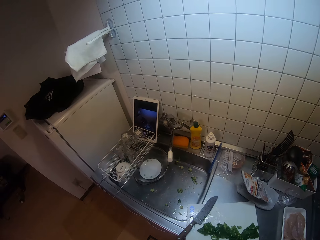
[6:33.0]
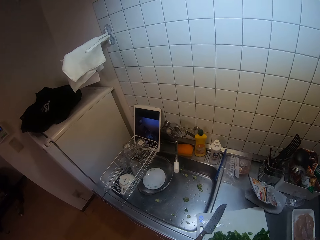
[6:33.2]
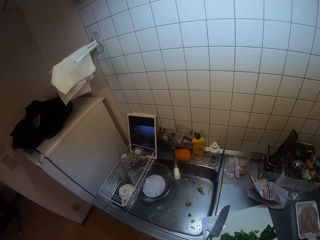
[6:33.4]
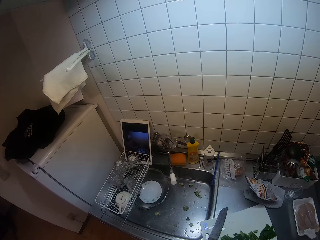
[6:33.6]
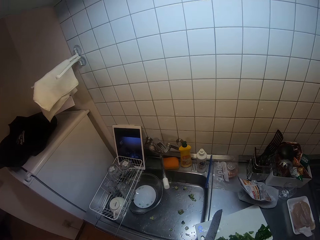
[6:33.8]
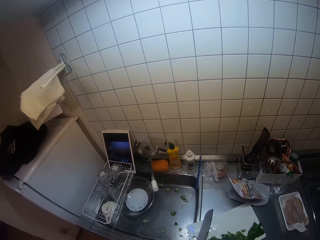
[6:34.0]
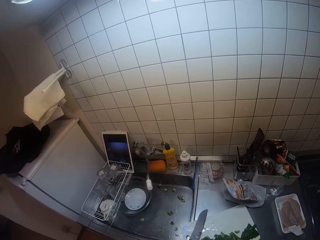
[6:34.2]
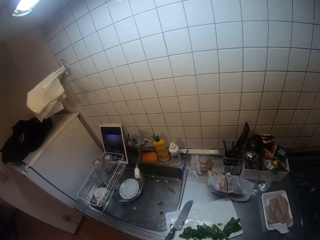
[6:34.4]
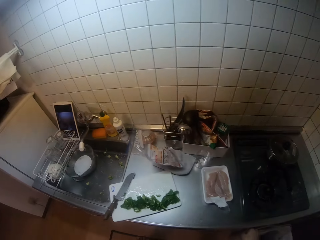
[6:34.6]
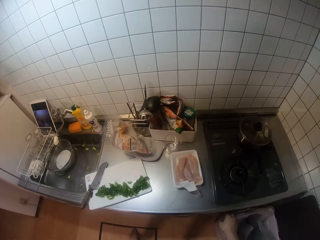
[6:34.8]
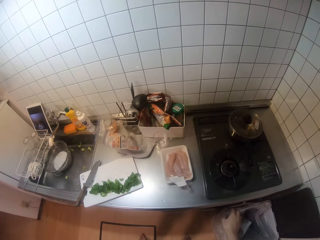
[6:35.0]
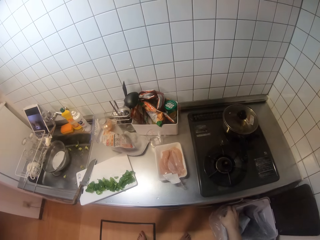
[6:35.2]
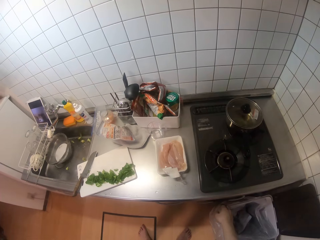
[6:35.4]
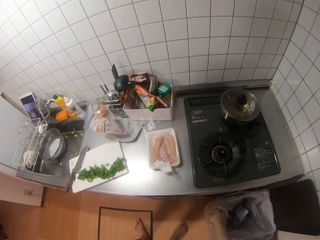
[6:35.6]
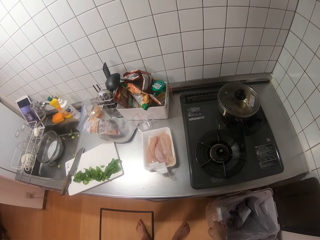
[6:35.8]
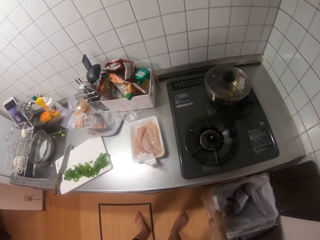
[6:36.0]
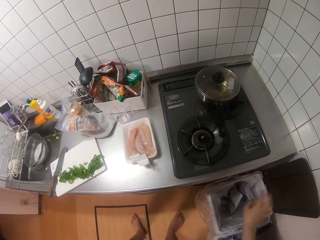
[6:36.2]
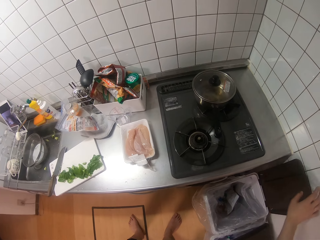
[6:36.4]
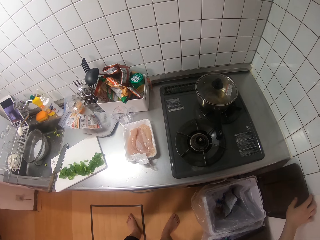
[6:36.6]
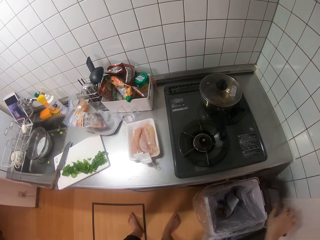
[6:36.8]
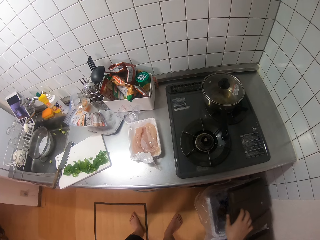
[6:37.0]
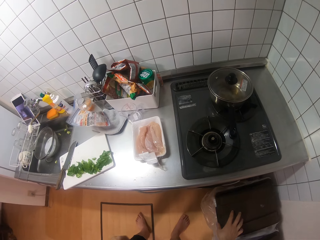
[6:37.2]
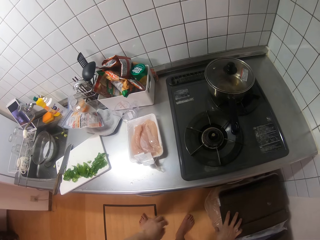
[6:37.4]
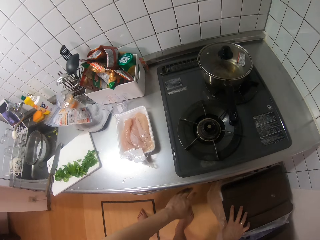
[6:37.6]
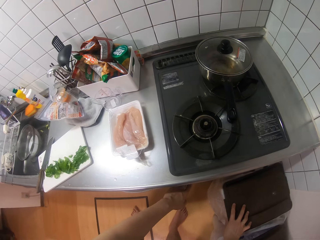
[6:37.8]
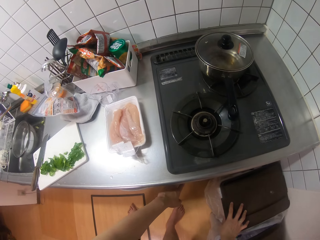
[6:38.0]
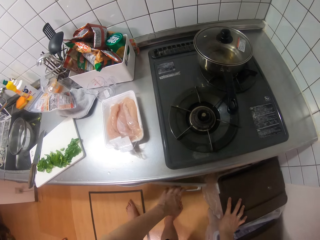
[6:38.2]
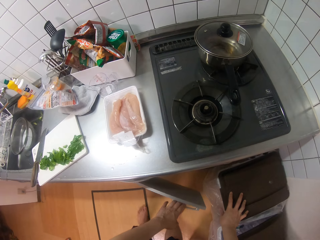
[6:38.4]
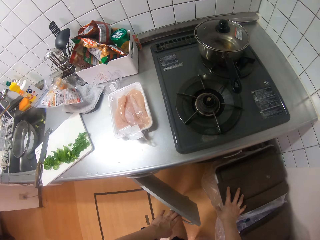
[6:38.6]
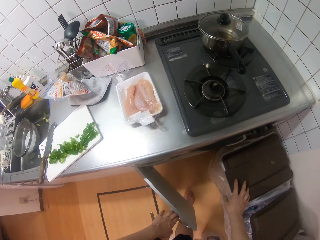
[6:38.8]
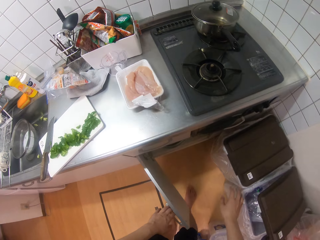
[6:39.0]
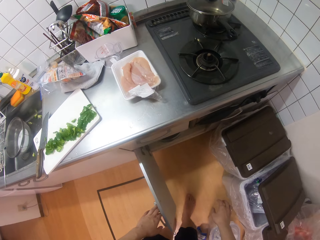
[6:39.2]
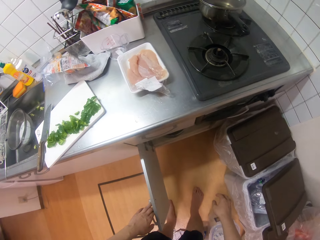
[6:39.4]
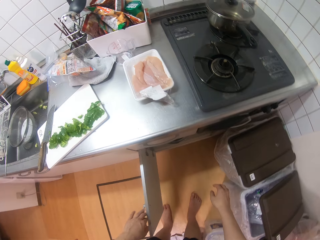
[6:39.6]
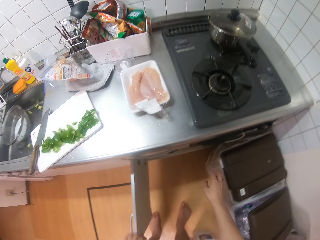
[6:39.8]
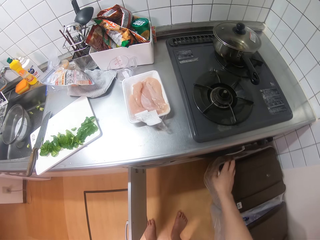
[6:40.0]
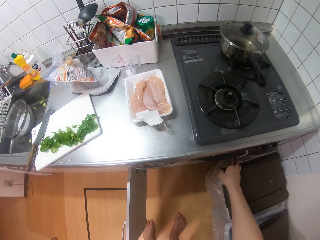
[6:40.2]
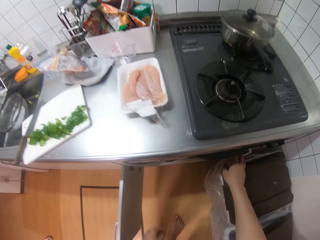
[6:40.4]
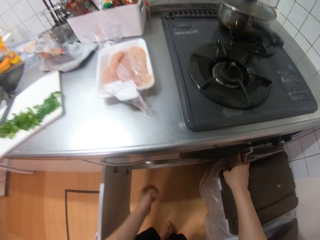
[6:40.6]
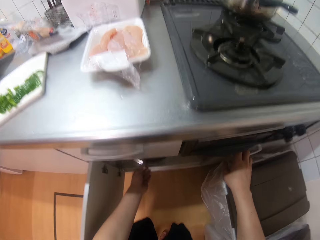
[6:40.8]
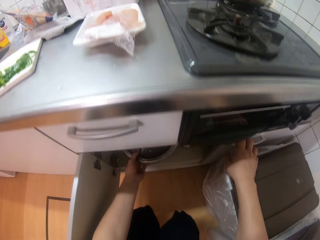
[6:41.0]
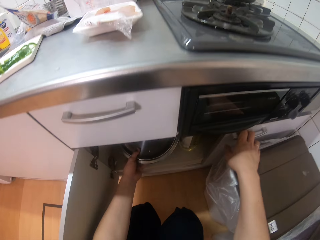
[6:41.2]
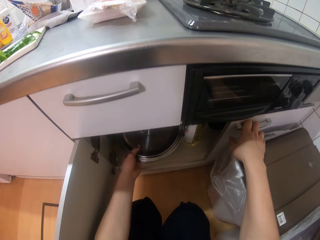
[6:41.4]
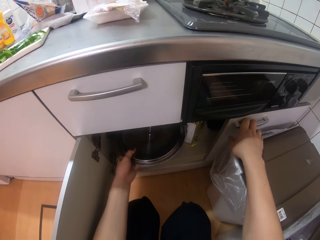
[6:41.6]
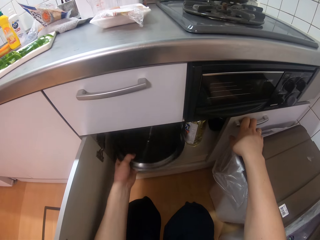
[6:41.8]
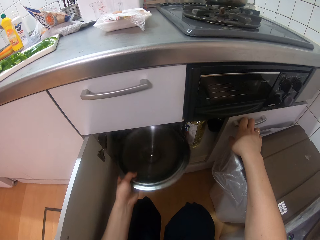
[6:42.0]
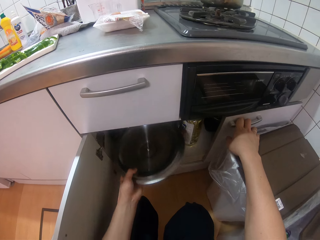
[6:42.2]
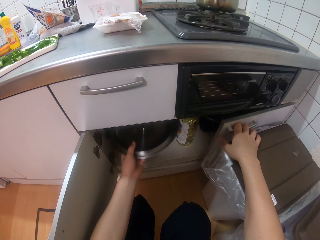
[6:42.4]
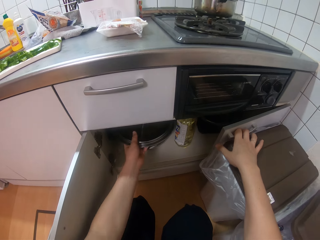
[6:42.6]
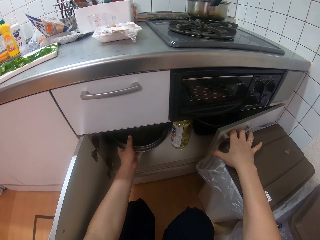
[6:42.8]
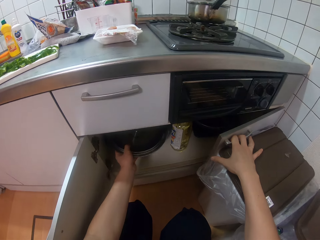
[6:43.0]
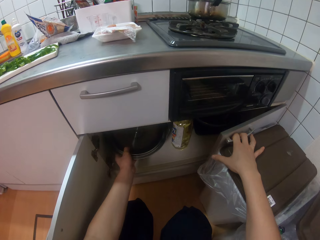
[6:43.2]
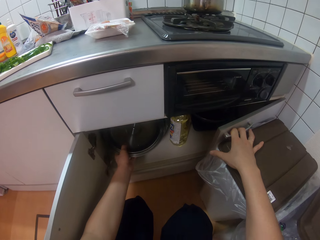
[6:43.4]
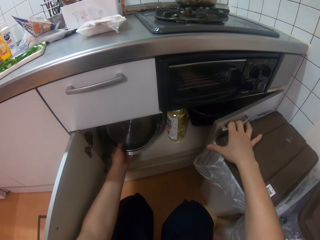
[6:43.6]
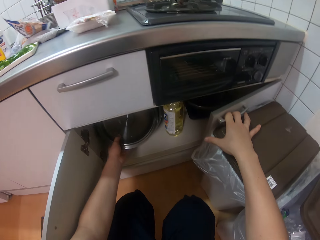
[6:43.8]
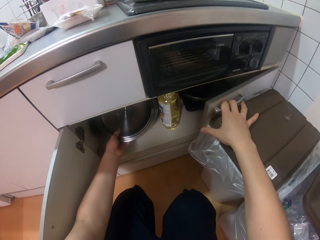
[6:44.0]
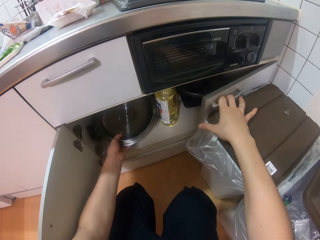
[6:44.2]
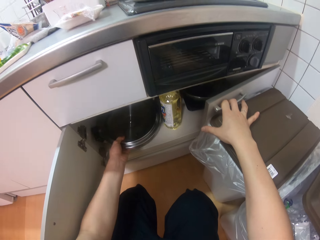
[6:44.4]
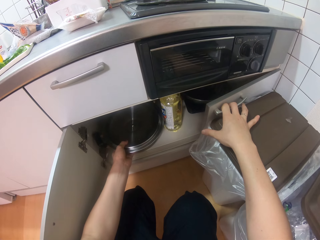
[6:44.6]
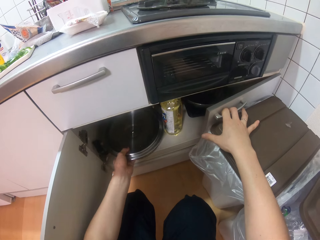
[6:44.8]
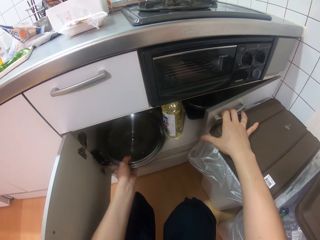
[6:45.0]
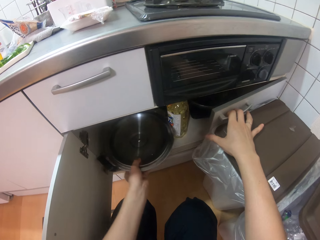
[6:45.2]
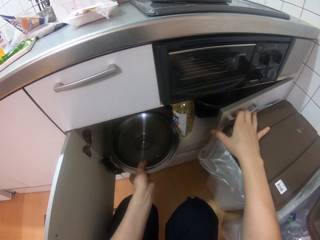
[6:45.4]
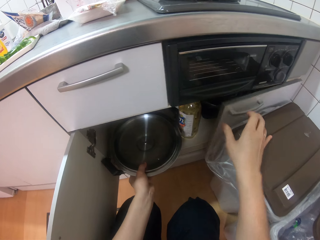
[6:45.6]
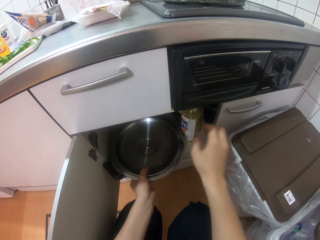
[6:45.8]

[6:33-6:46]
The camera wearer closes a waste bin on the floor by a gas cooker with her right hand. She opens a cupboard or drawer with her left hand. She removes a pot from the cupboard with her left hand. She holds a lid.

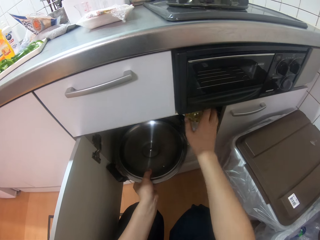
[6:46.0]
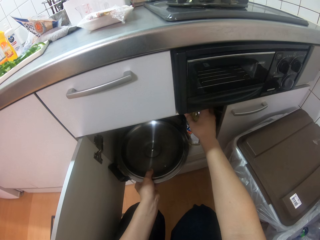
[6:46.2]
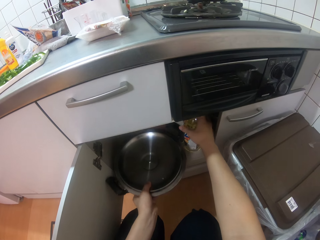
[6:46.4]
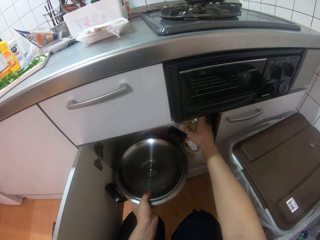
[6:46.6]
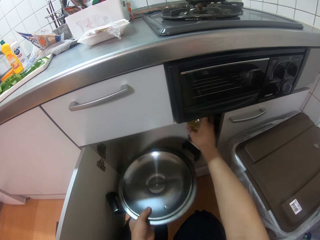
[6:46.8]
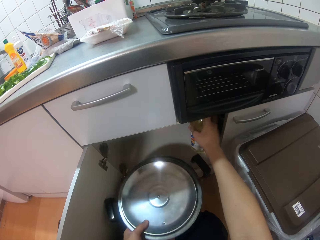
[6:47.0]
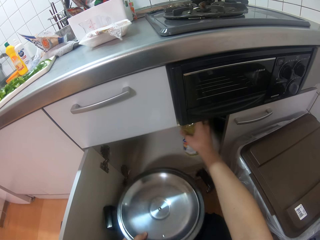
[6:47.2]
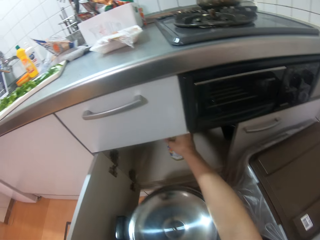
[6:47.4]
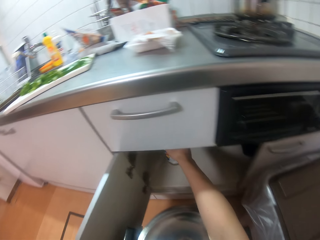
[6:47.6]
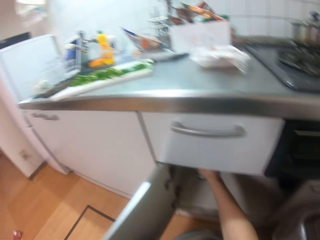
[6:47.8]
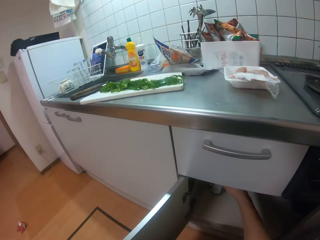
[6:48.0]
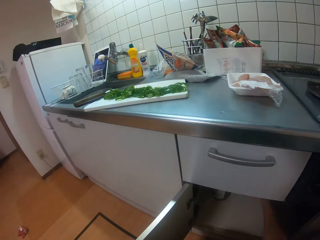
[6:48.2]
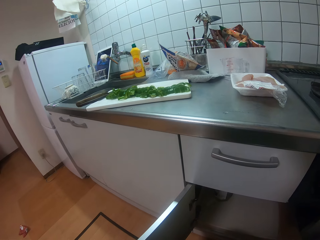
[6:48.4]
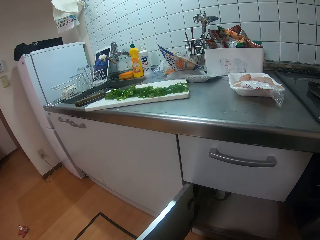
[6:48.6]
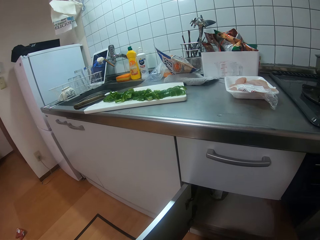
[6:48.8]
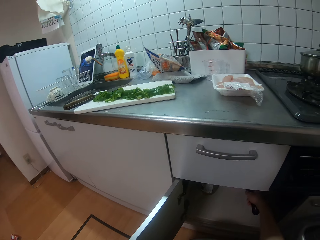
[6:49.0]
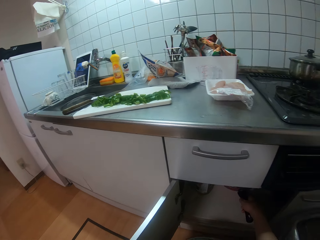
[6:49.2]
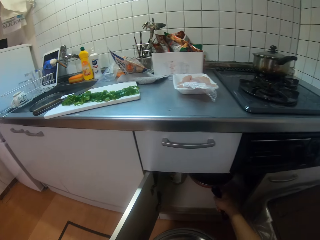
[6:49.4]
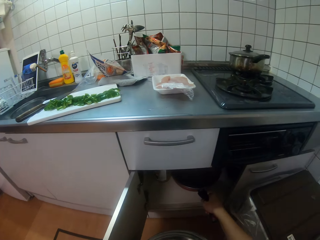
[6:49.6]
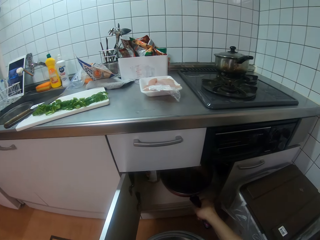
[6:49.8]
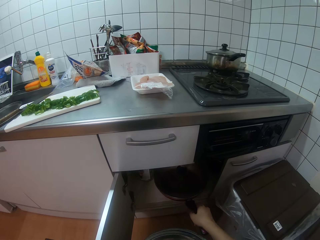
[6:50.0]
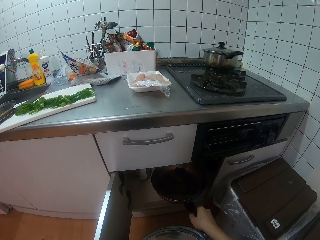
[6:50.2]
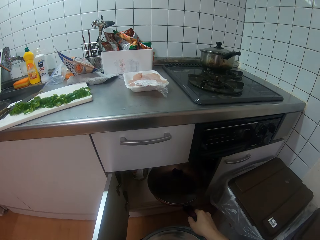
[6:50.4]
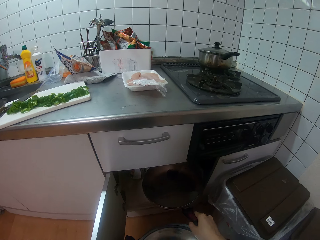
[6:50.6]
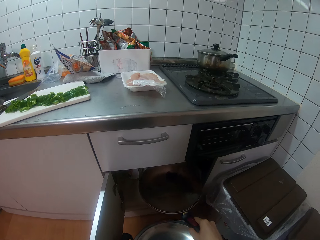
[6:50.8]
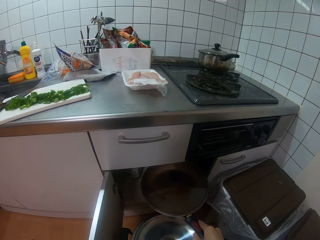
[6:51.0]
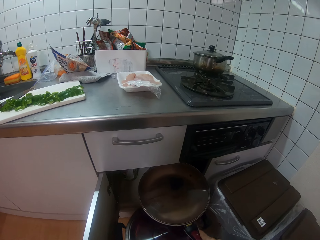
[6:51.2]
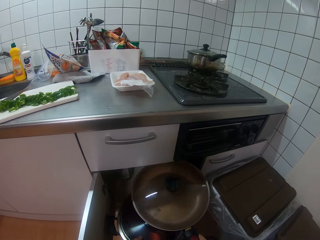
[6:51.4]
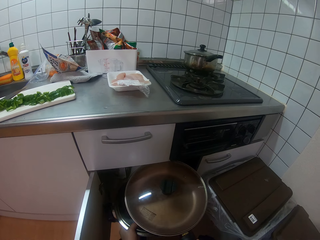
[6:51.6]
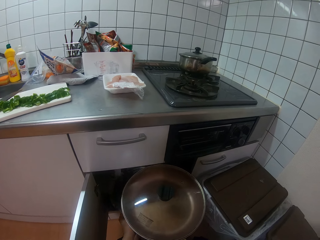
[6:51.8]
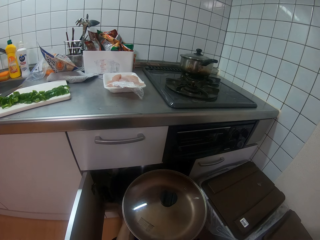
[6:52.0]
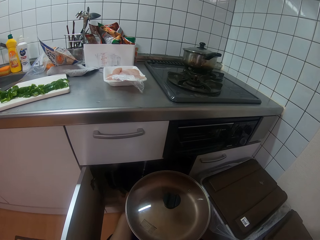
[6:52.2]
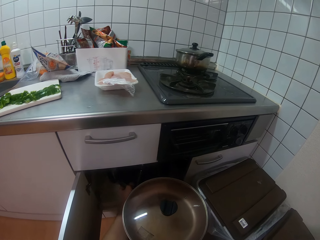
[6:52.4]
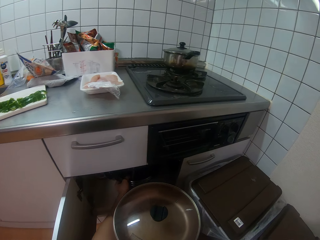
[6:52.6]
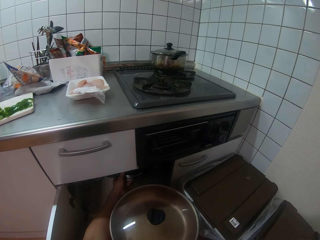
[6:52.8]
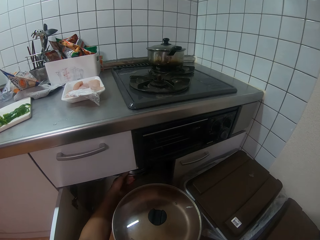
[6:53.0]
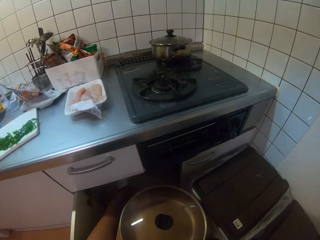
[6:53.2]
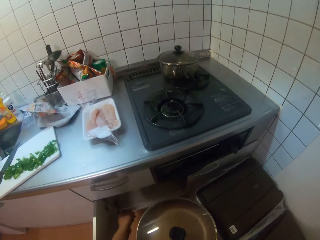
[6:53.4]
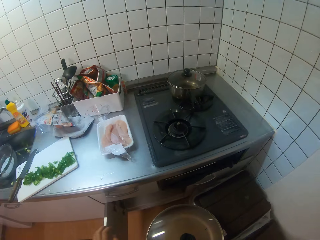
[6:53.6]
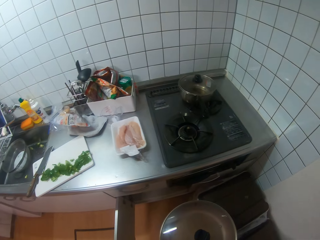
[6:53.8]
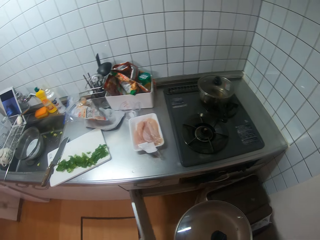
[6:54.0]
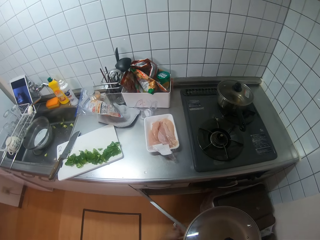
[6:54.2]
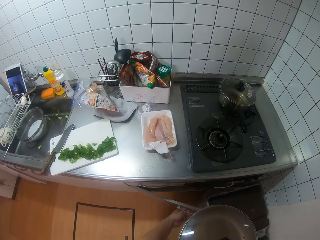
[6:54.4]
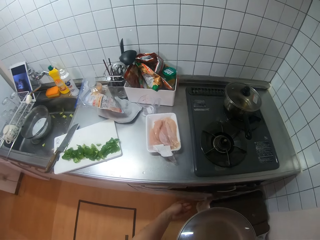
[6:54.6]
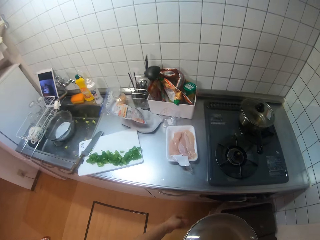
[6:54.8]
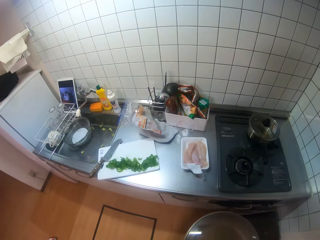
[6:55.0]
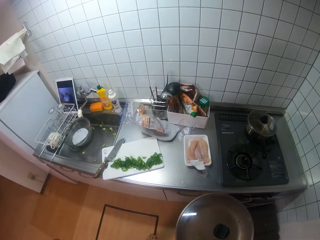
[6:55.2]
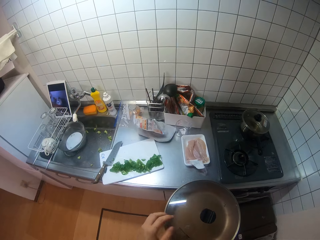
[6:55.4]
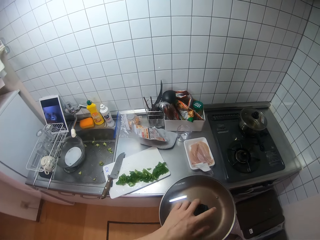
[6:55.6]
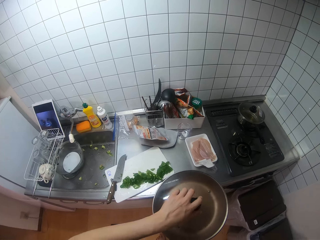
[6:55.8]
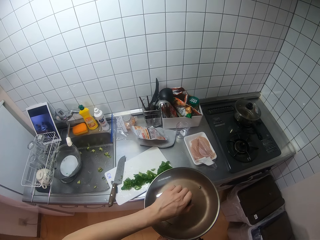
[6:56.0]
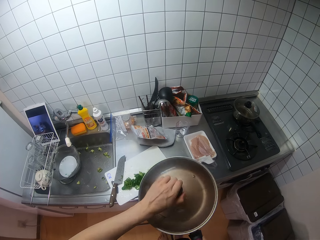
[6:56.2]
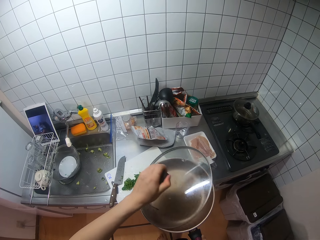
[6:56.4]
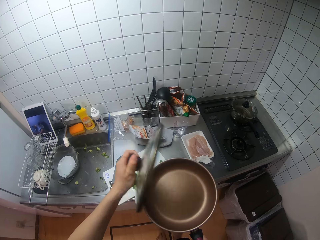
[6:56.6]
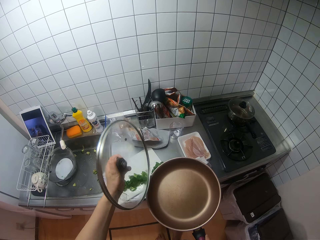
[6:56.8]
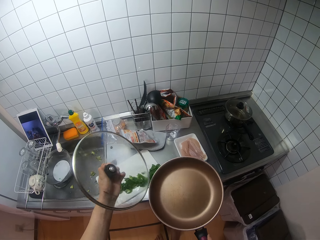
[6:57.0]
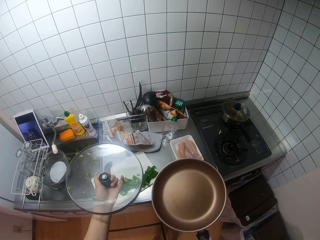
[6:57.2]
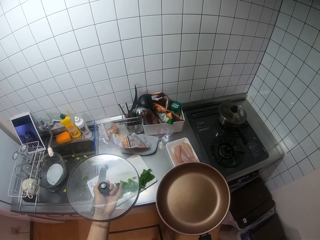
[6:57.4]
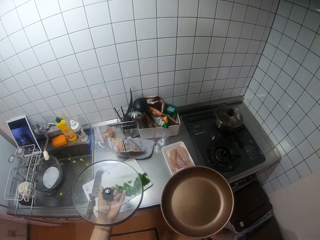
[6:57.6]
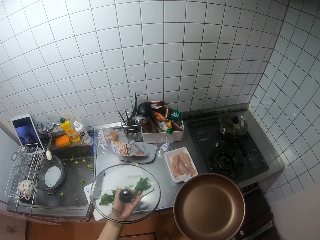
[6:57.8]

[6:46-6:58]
The camera wearer pushes a bottle. She adjusts a bottle of vegetable oil with her right hand. She removes a frying pan from the cupboard with her right hand. She puts the pot back into the cupboard with her left hand. She closes the cupboard with her left hand. She opens the frying pan cover with her left hand. She puts down the lid.
